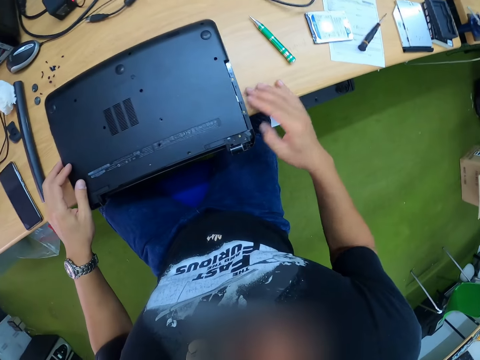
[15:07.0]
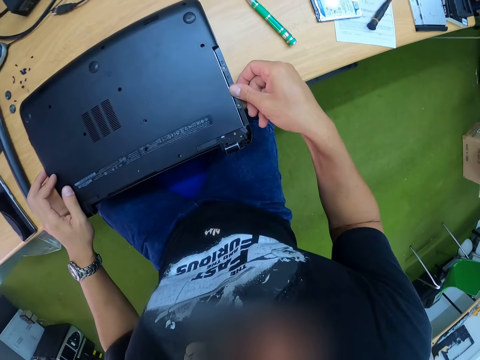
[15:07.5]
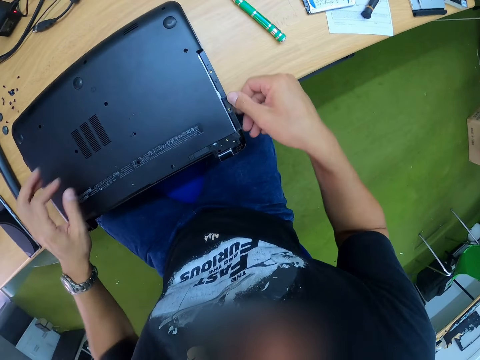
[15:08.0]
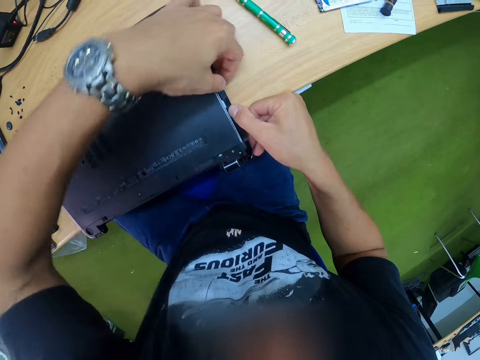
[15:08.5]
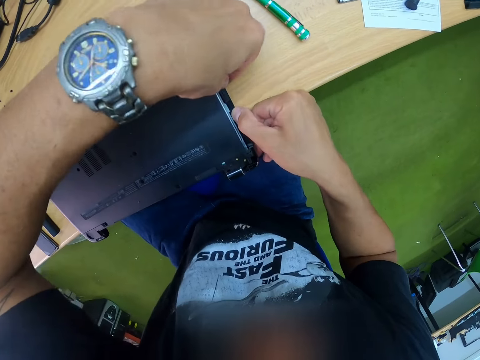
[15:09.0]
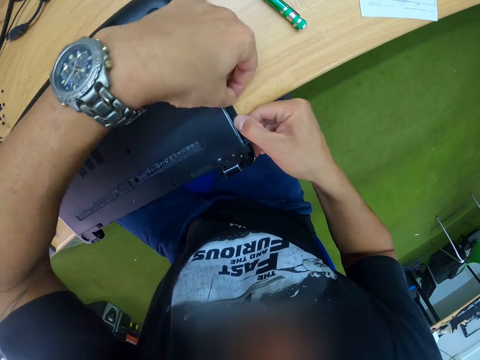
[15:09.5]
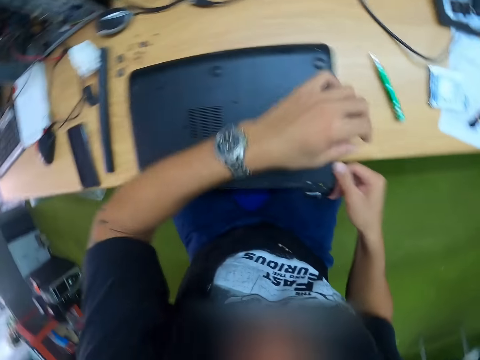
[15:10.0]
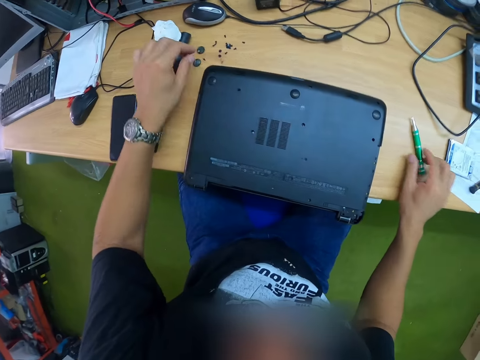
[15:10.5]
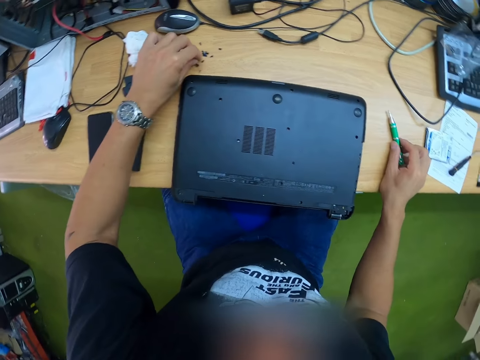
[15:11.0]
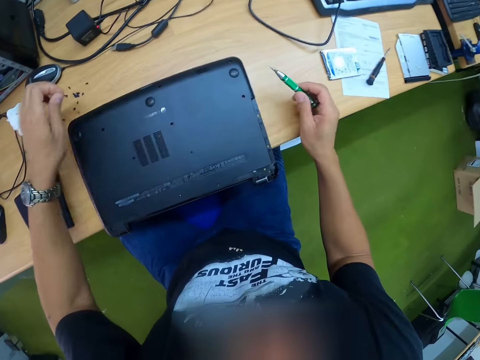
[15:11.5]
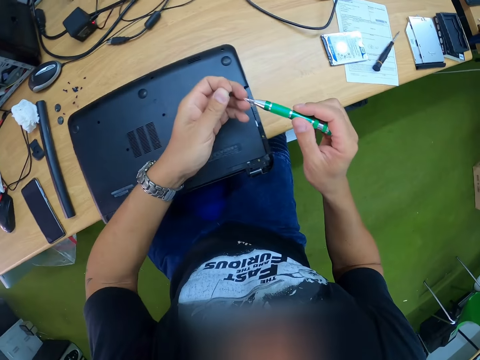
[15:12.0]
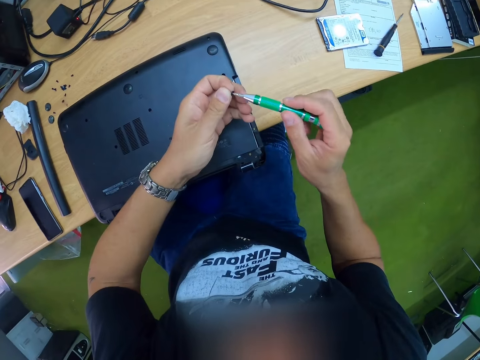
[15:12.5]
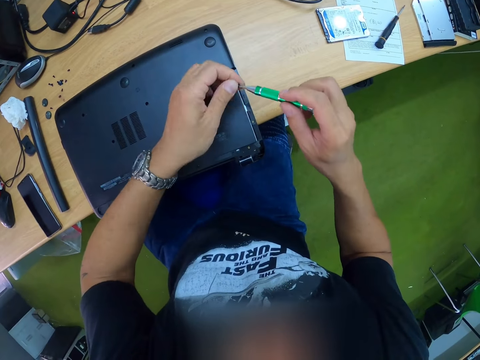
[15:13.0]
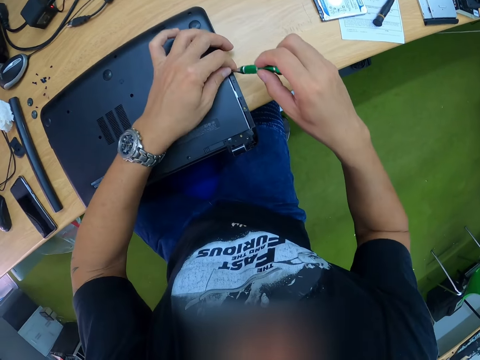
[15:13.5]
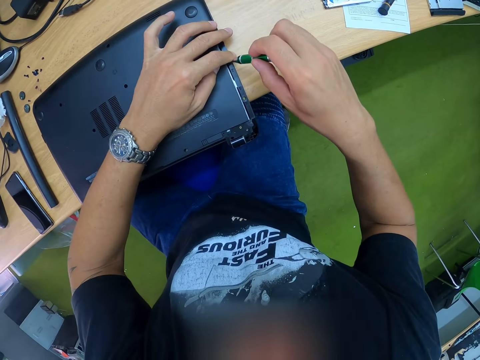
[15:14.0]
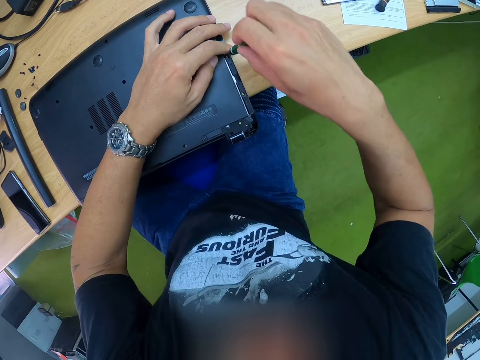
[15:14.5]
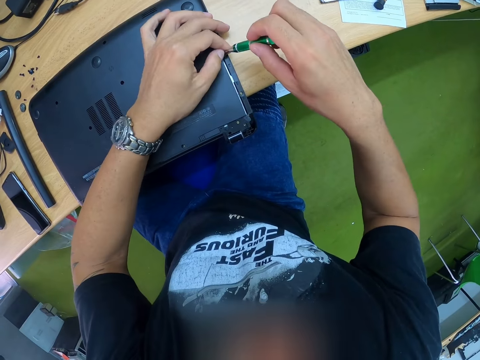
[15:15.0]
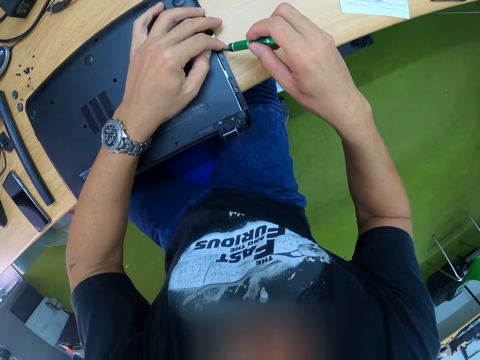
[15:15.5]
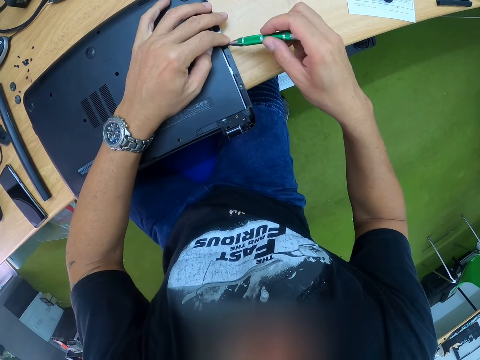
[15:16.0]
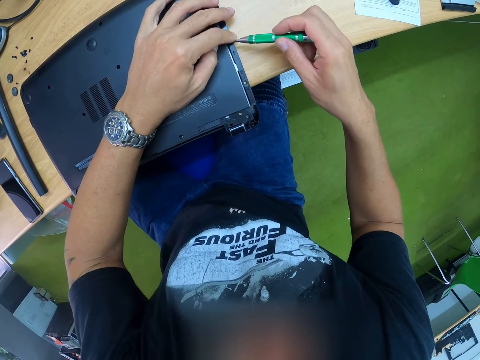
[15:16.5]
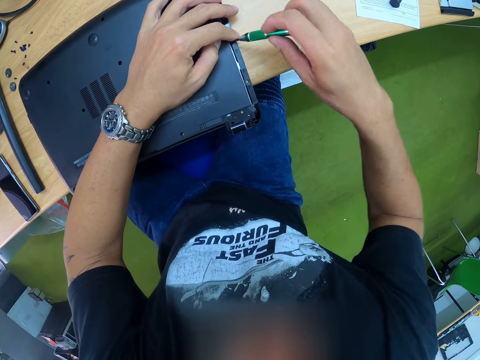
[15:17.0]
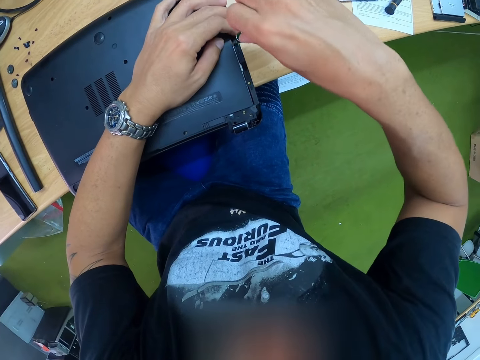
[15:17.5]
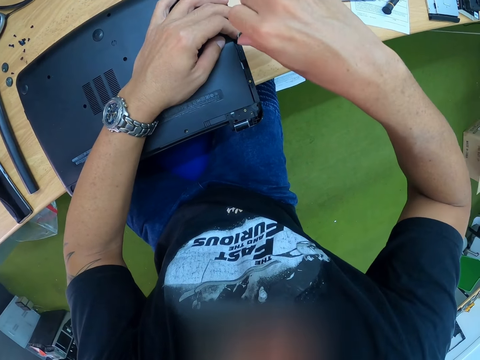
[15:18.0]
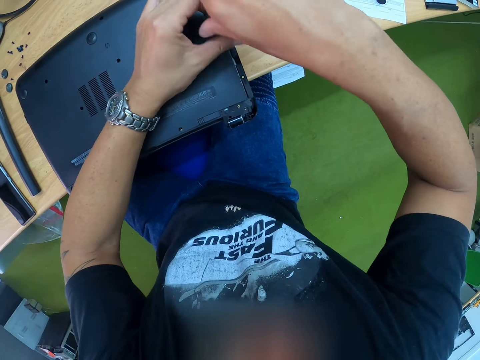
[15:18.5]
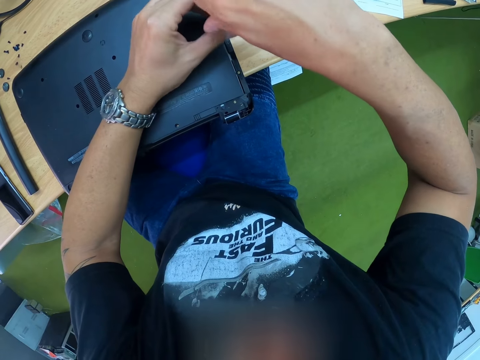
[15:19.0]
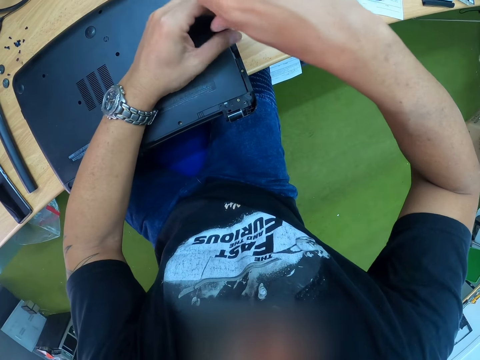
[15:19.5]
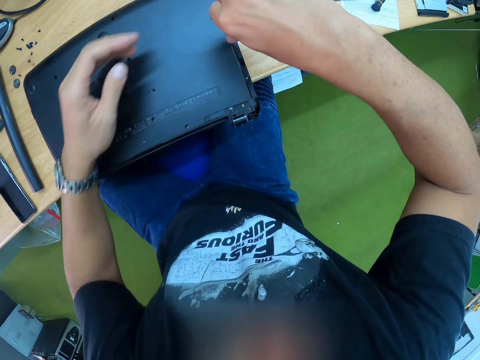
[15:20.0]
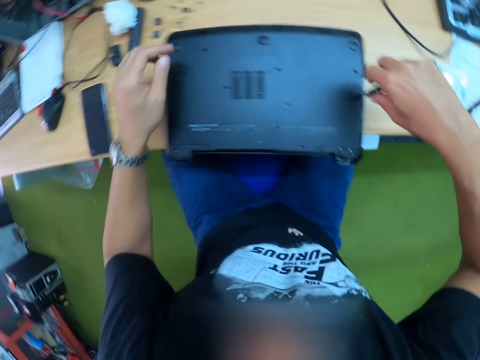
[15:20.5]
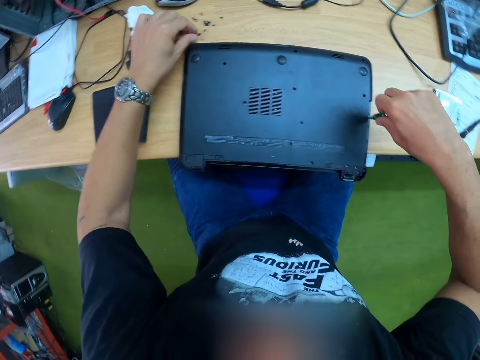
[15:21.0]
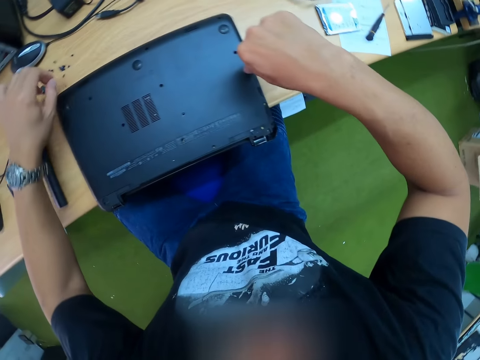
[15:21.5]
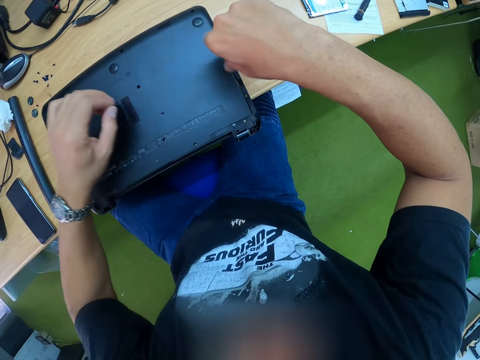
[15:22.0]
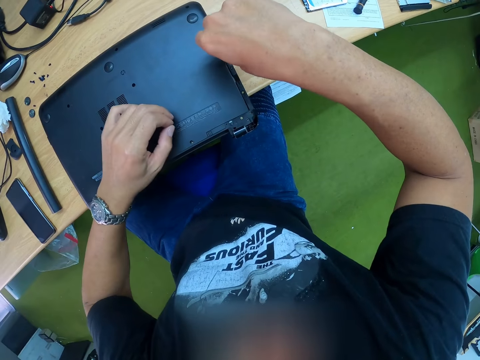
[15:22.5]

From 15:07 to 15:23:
The camera wearer holds the CD-ROM casing of the laptop with his right hand. He pulls something. He holds the CD-ROM casing with both hands. He picks up the screwdriver. He picks up a screw from the table with his left hand. He attaches the screw to the screwdriver in his right hand. He inserts the screwdriver in a screw hole with both hands. He tightens the screw with the screwdriver. He screws in the screw with the screwdriver in his right hand. He picks up a screw from the table with his left hand.

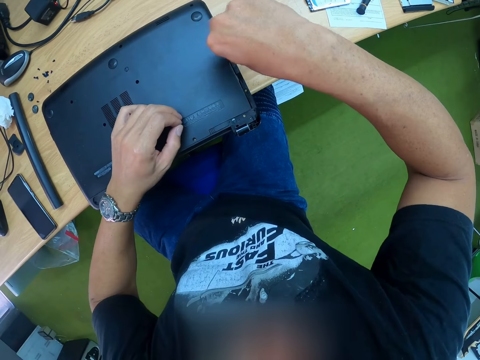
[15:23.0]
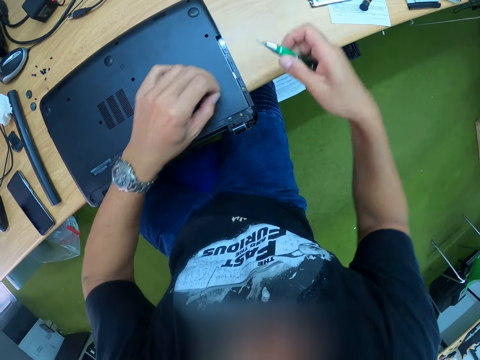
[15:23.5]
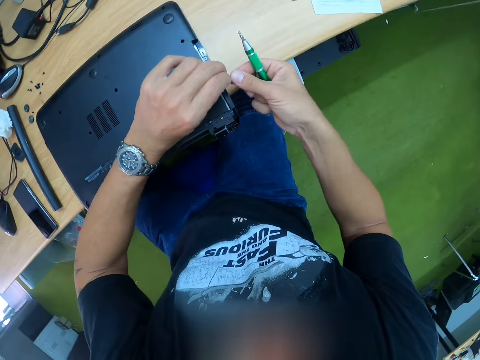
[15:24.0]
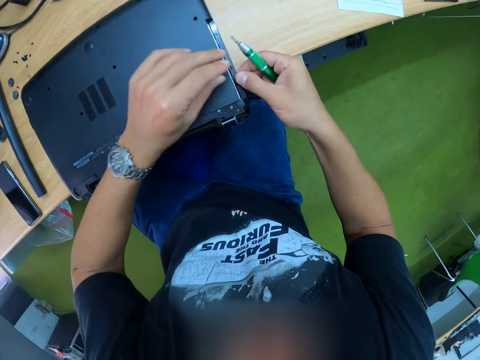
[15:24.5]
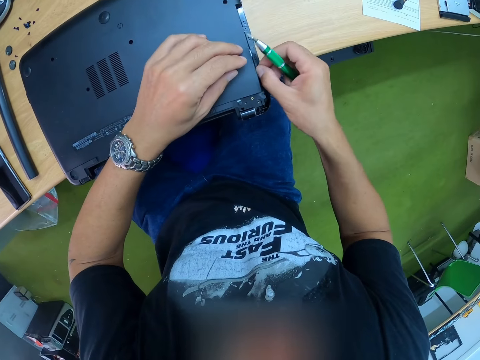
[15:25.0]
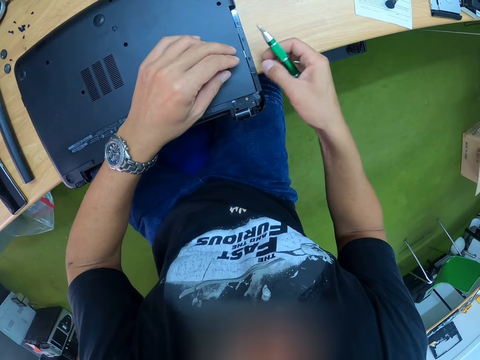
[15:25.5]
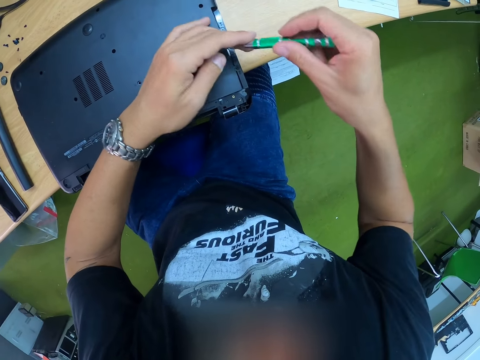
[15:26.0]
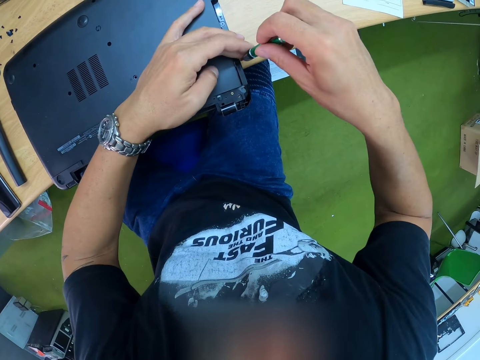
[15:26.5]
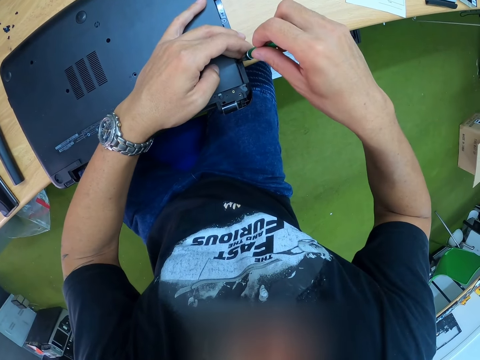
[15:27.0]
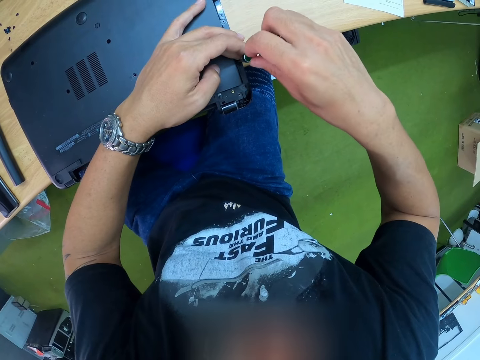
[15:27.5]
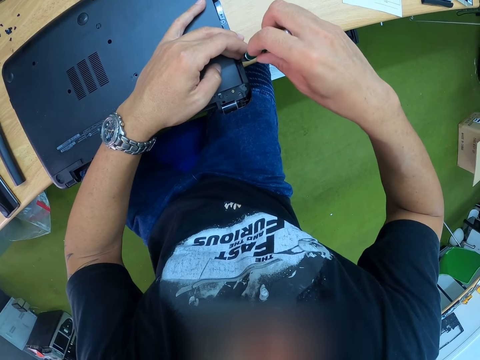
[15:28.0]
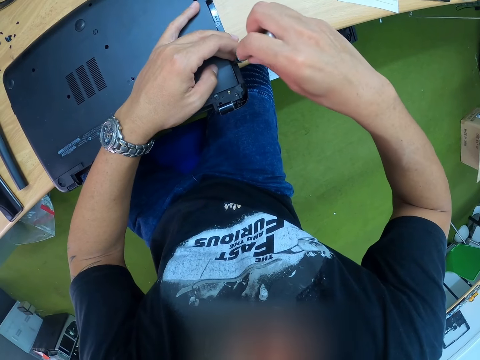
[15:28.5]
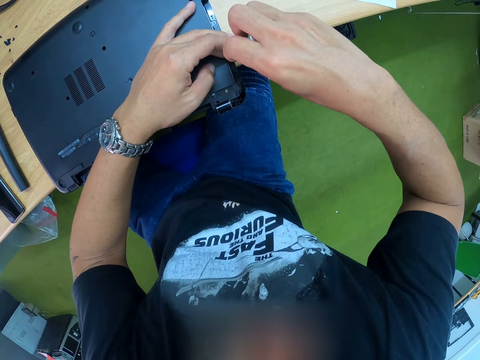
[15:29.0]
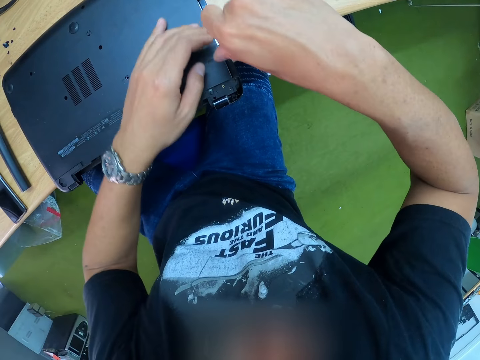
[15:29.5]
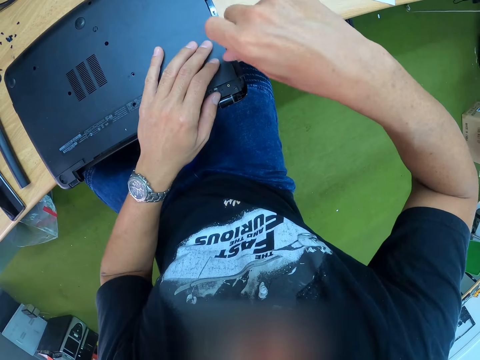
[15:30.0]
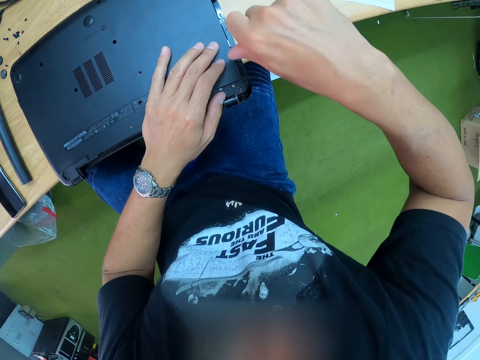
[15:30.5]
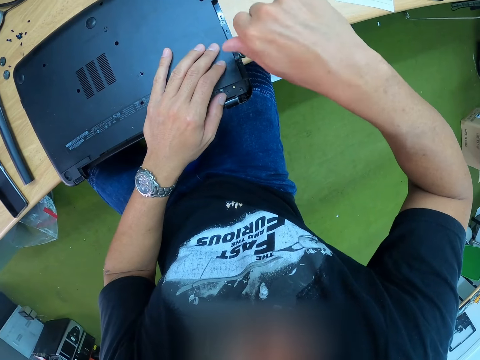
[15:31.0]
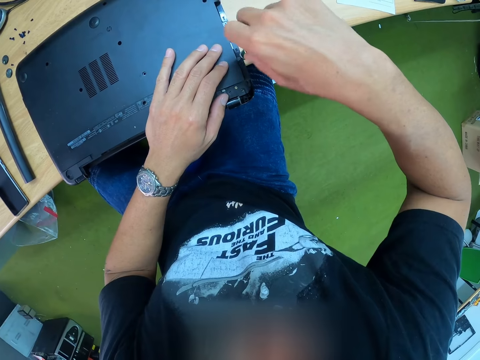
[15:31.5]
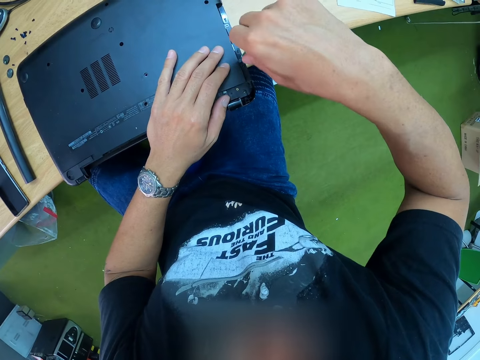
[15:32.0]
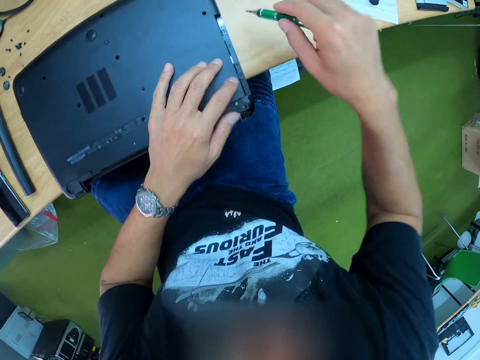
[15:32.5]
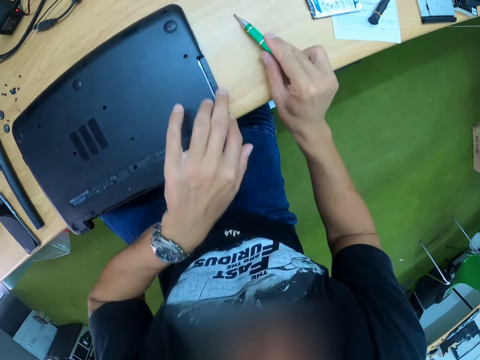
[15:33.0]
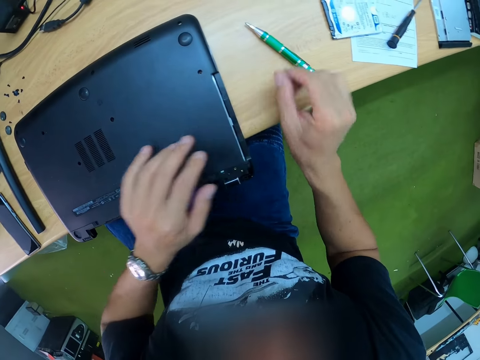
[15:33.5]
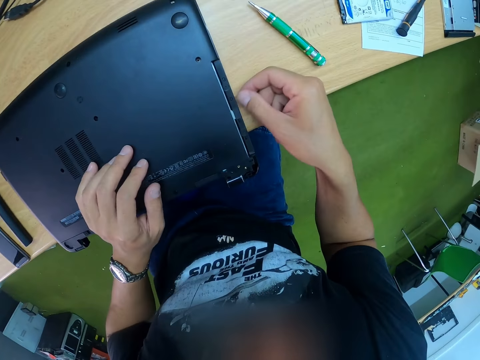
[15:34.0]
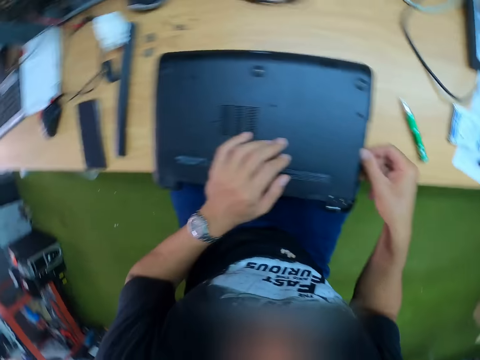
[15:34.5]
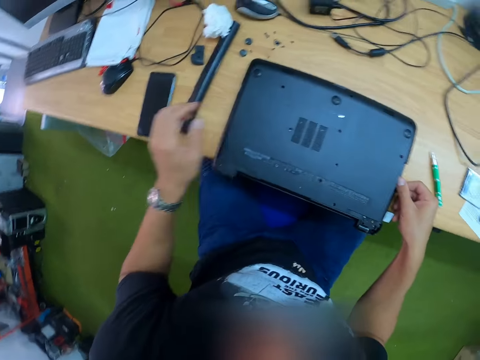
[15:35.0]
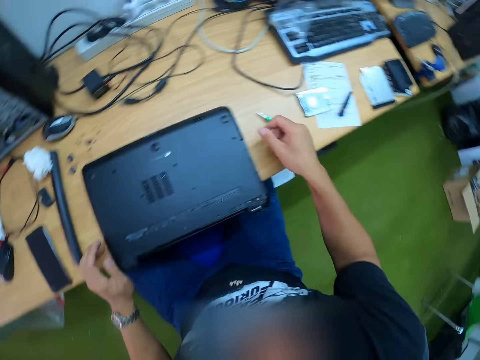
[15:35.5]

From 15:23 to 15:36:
The camera wearer passes the screw to his right hand. He inserts the screw into a screw hole in the laptop with his right hand. He places the screwdriver on the screw with both hands. He screws in the screw with the screwdriver in his right hand. He puts the screwdriver on the table. He holds the CD-ROM casing with his right hand.
